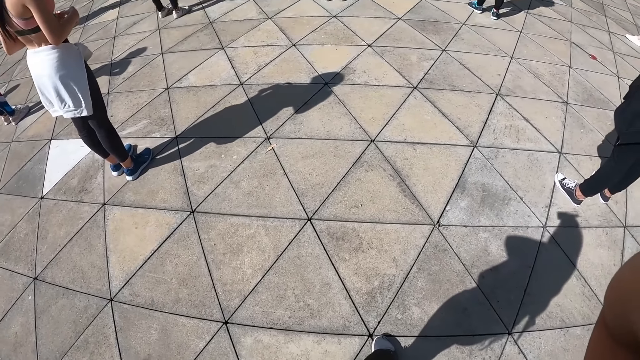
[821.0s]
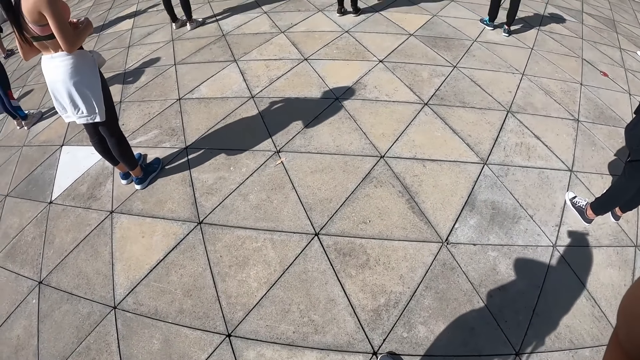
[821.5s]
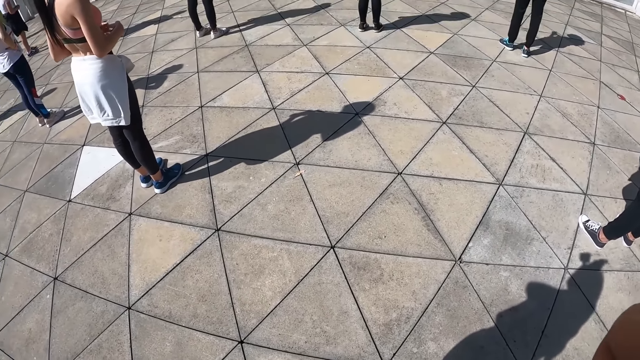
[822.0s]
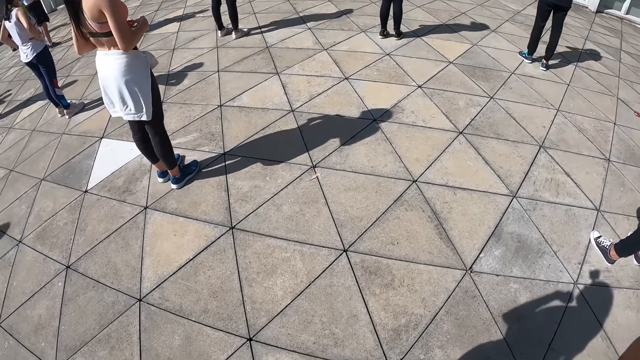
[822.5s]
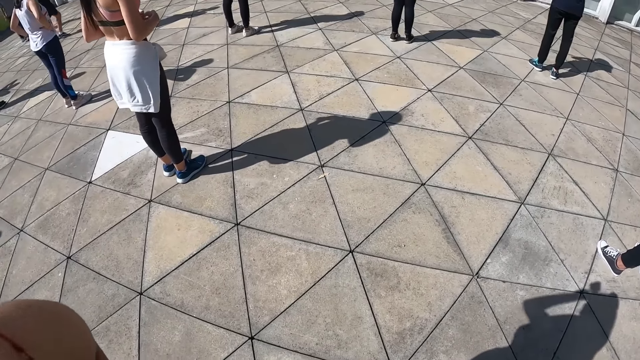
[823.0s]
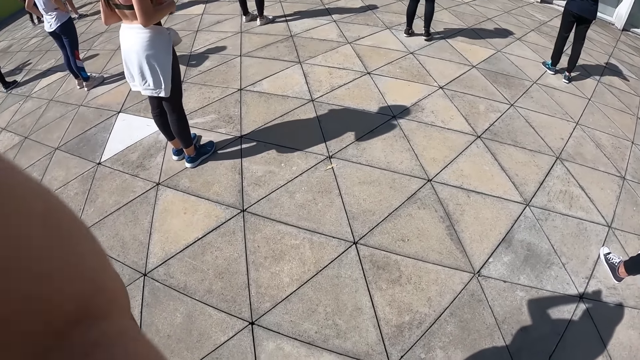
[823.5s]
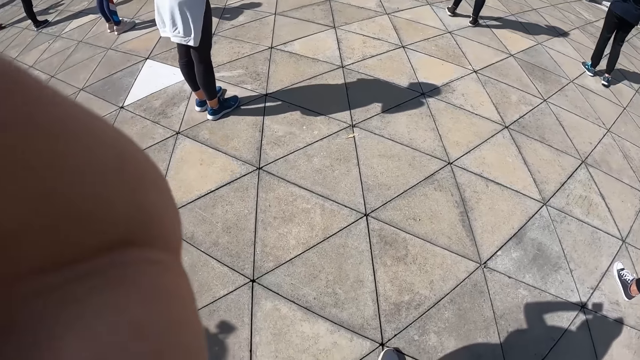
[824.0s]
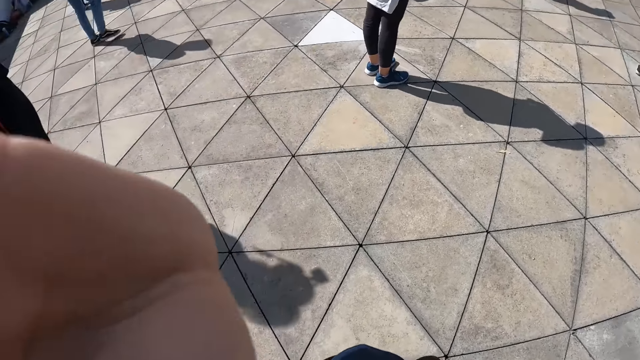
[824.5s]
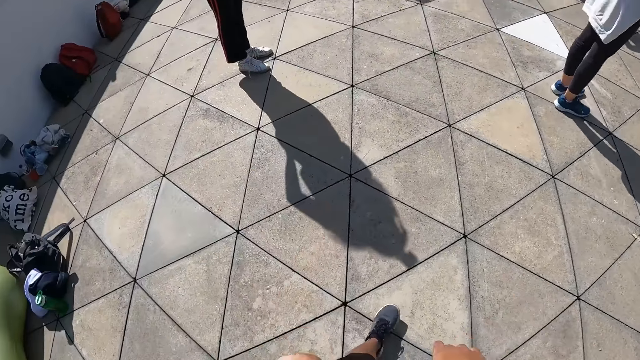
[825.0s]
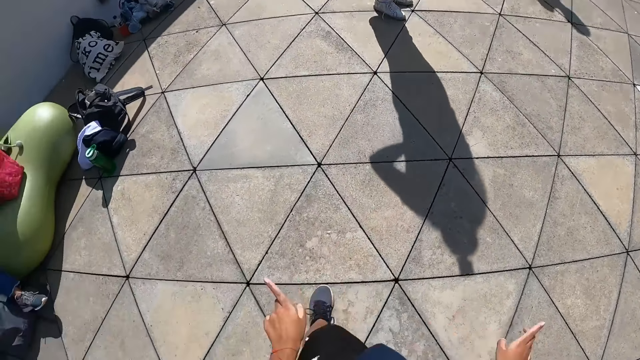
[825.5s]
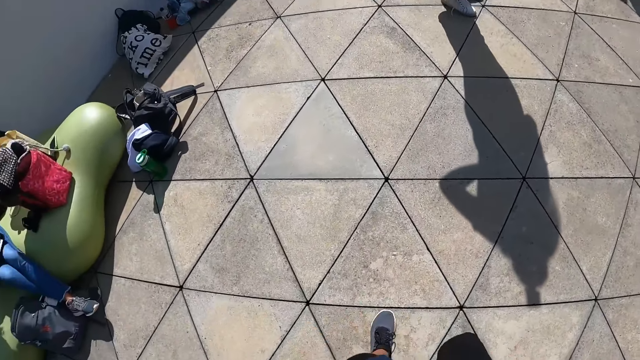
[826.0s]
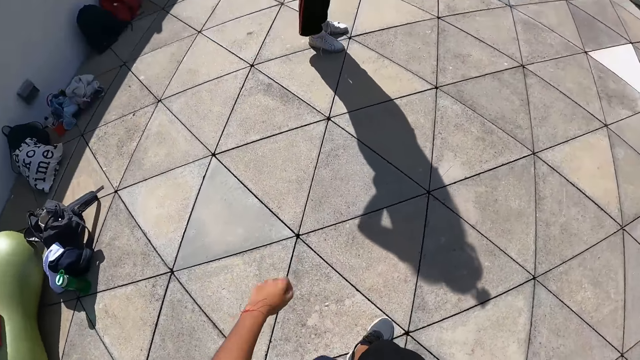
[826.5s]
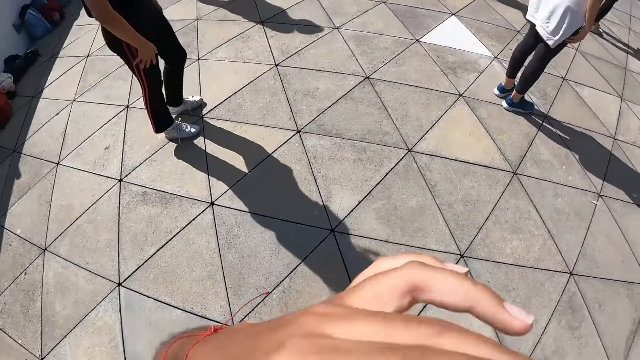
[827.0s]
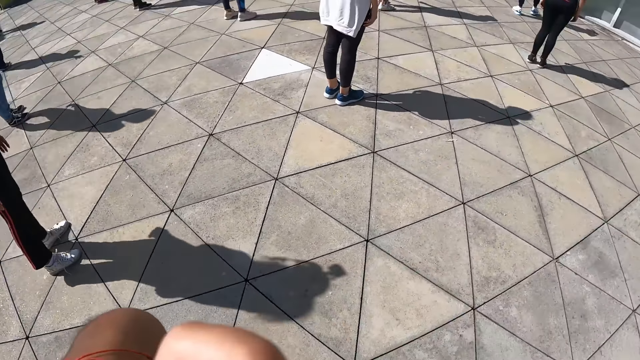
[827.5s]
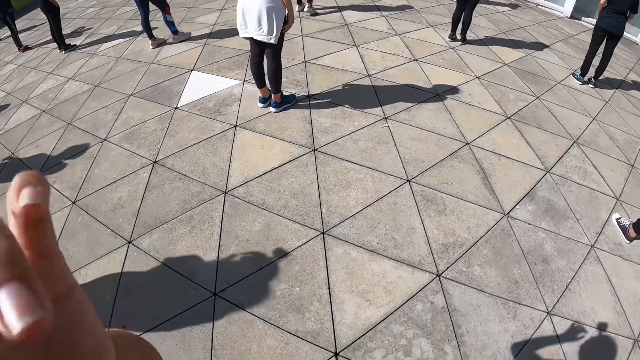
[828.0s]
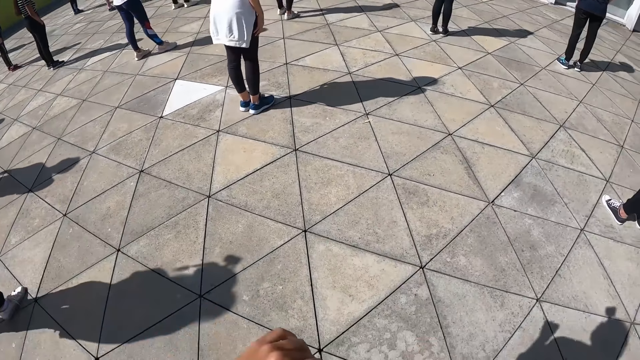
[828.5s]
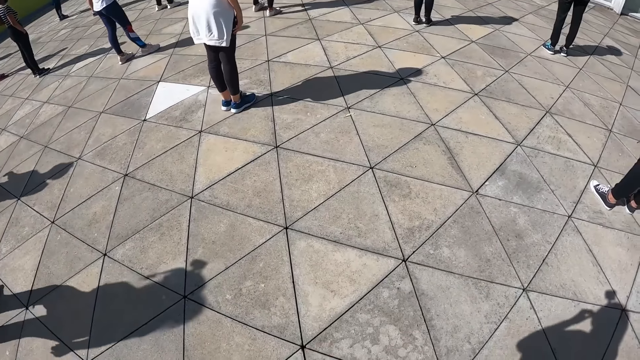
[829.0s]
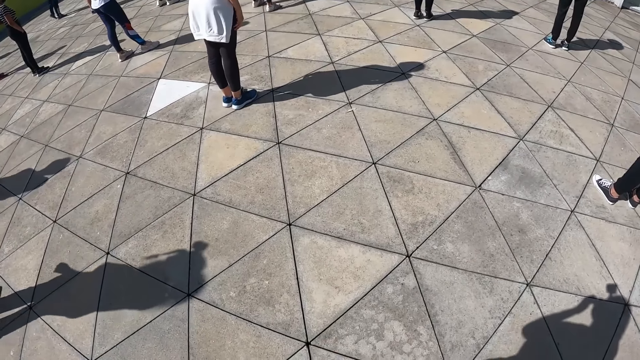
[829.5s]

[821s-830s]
The camera wearer stares at the floor. She looks around. She moves her left hand towards her face.

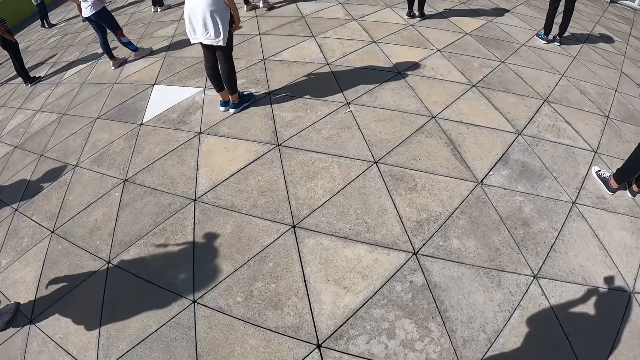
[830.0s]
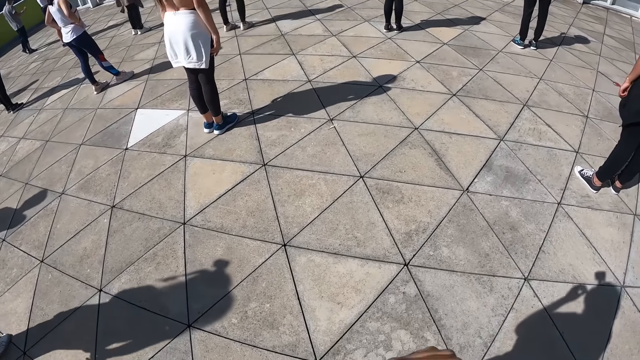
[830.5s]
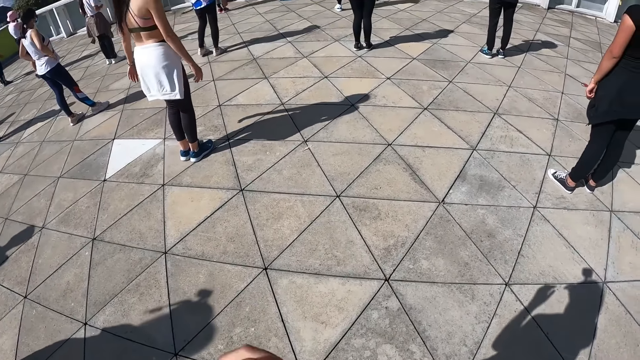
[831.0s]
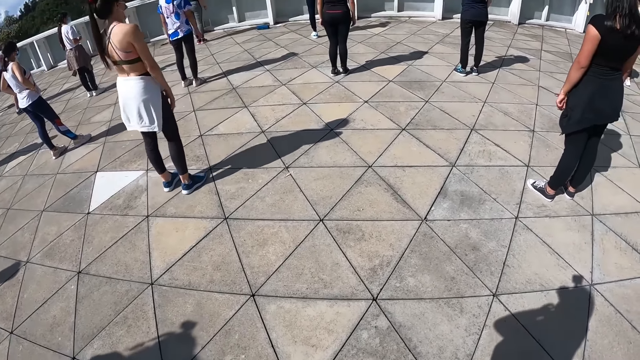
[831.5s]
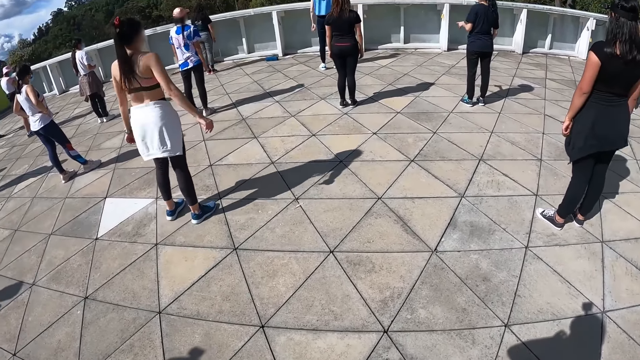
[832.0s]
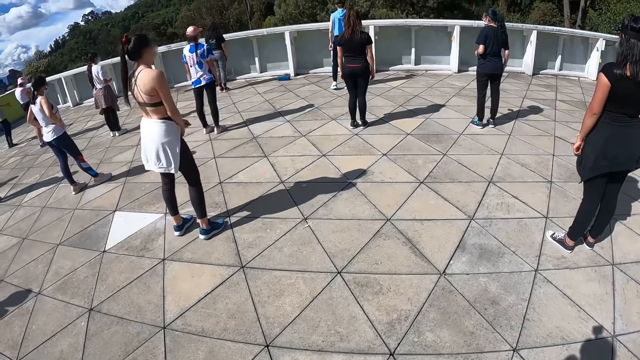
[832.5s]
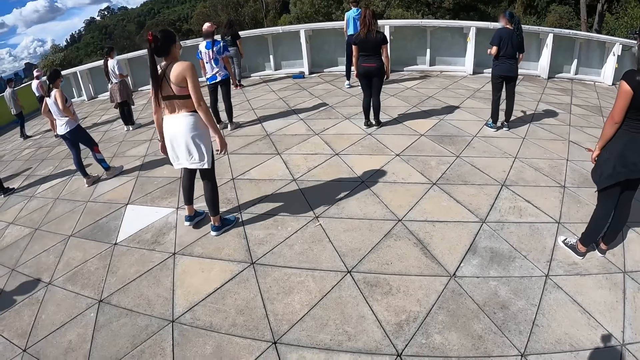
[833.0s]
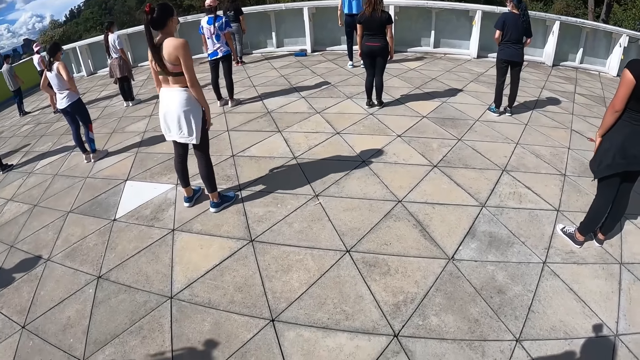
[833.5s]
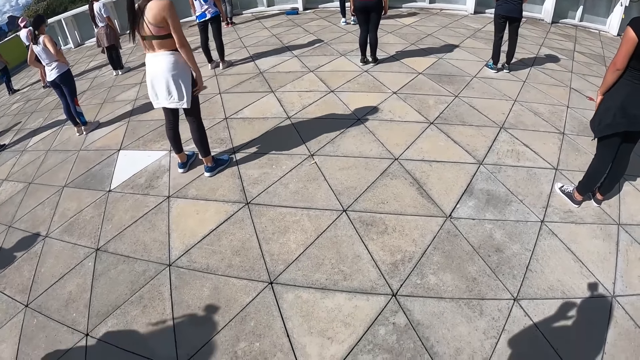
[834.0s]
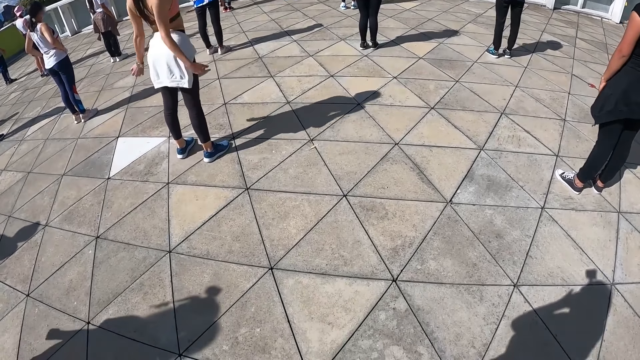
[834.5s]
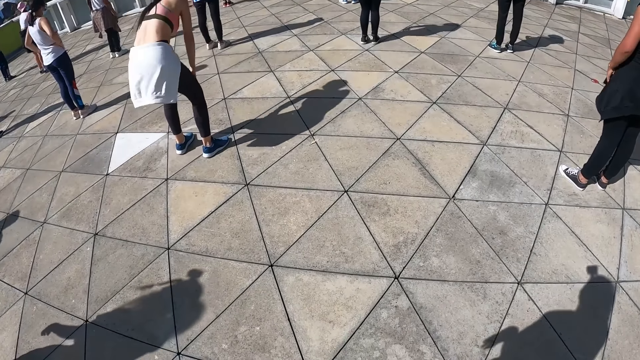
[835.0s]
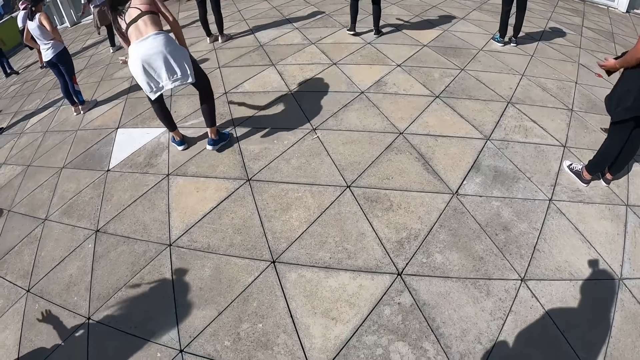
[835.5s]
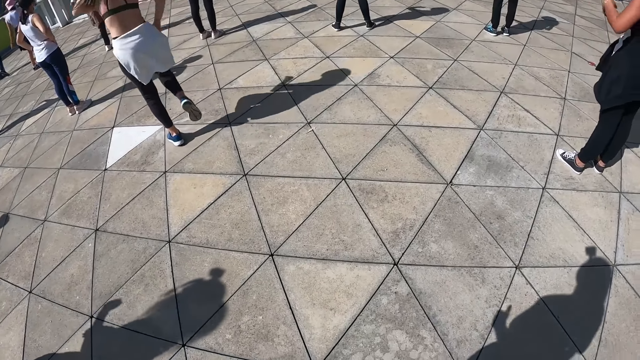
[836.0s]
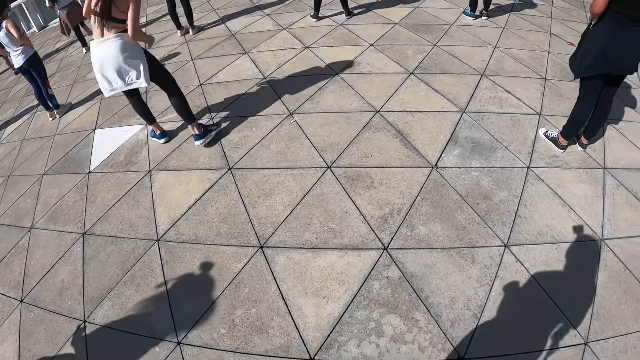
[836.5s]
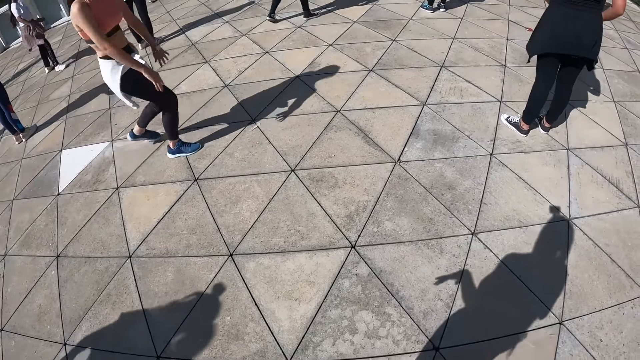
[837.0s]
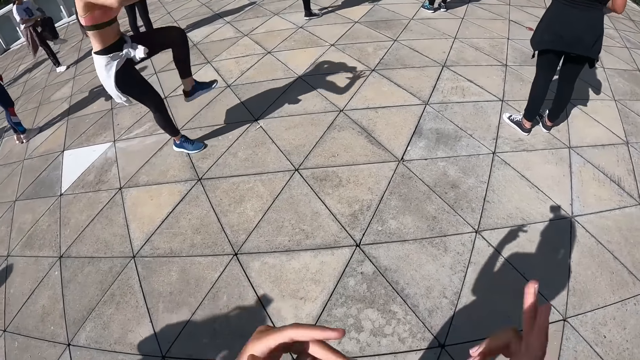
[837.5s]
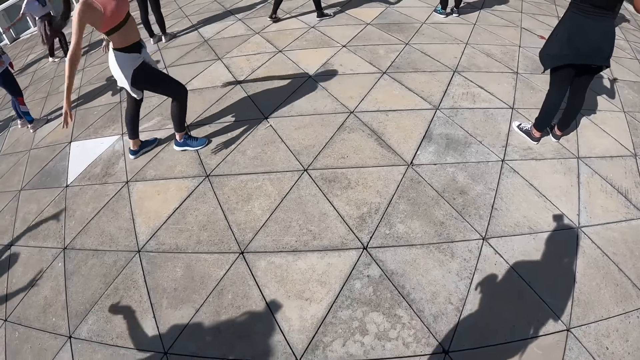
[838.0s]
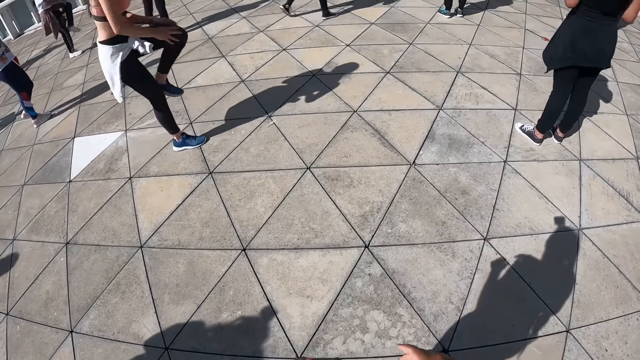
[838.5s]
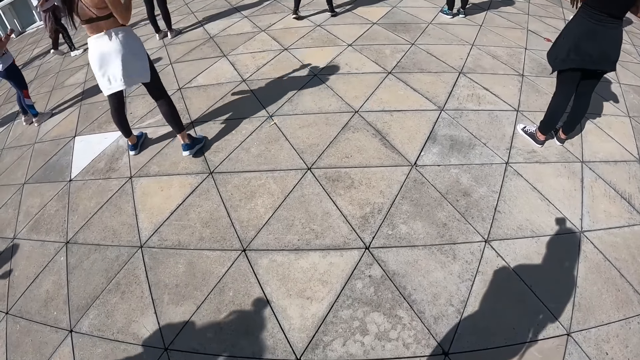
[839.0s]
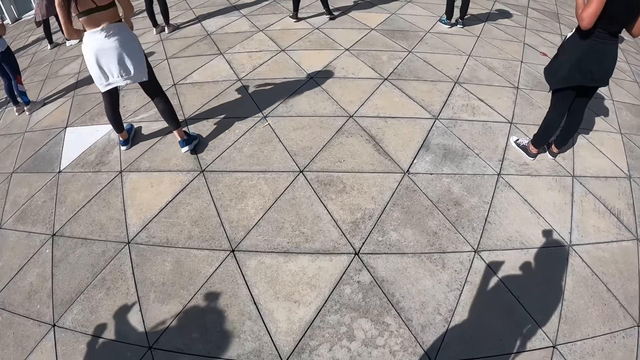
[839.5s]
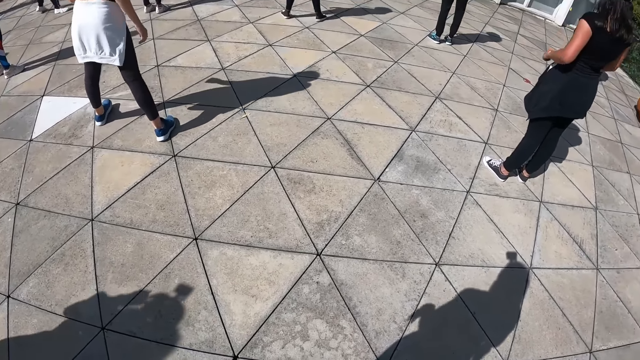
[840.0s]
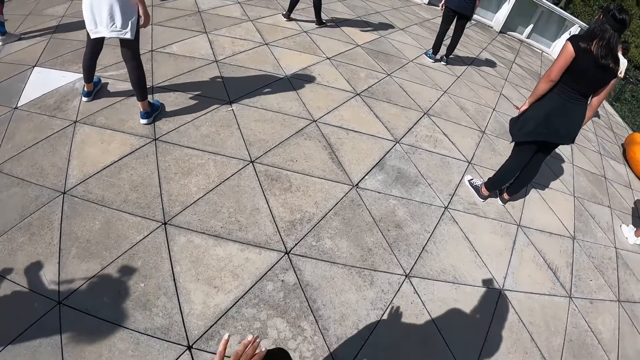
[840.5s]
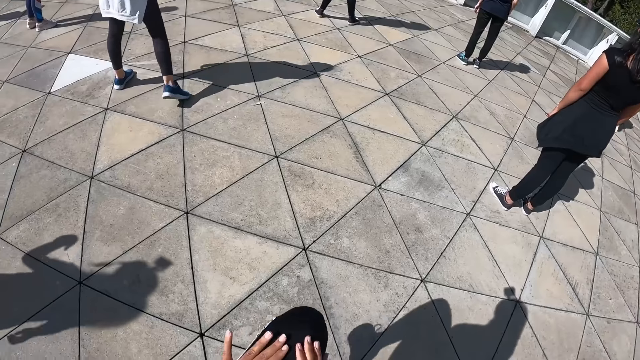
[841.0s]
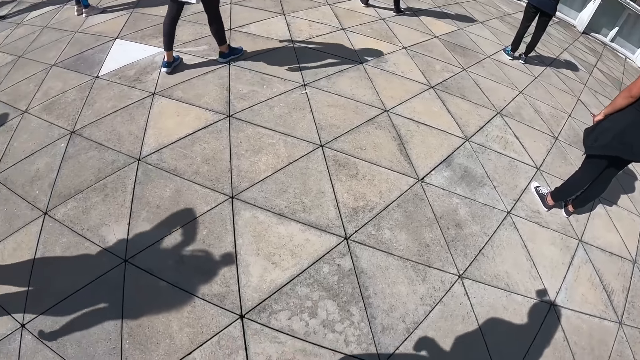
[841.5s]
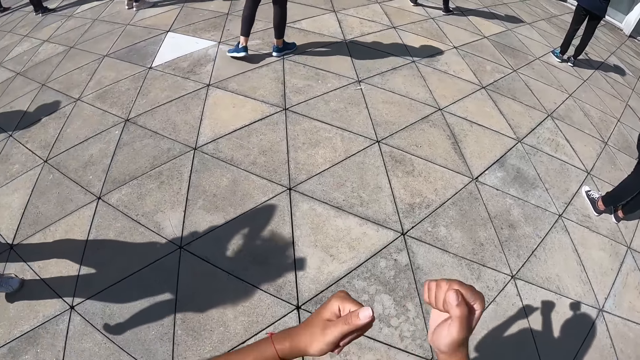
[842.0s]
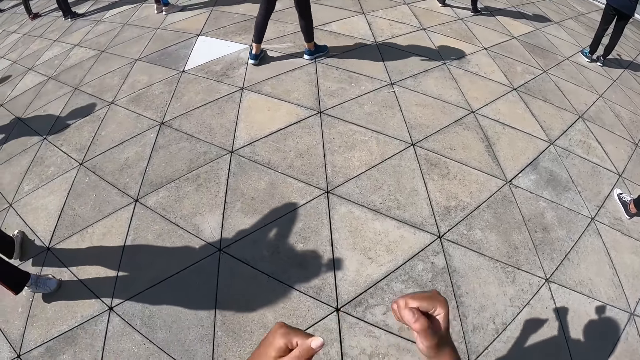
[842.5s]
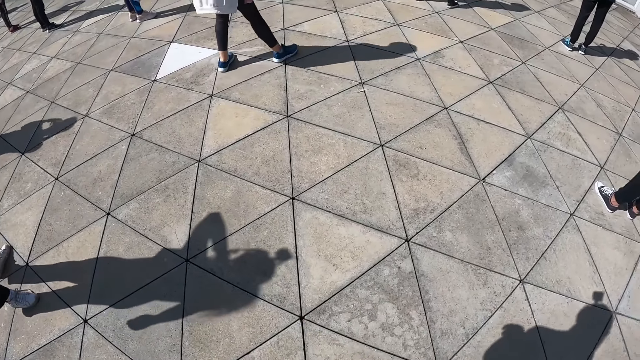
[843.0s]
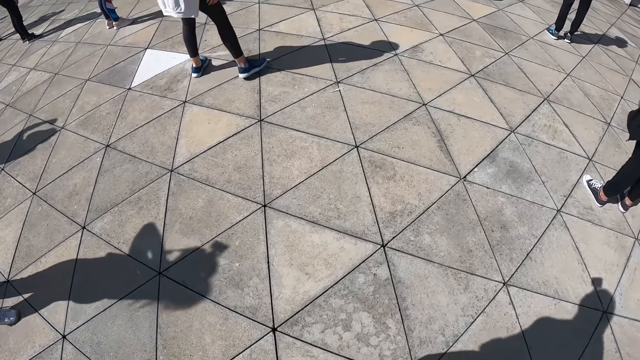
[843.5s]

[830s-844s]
A woman moves her body. The woman exercises. The camera wearer looks around. She moves her hands.
